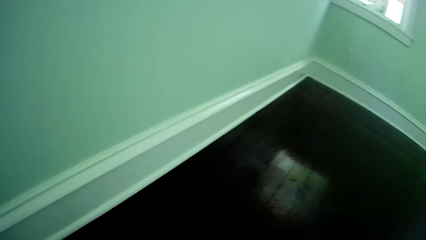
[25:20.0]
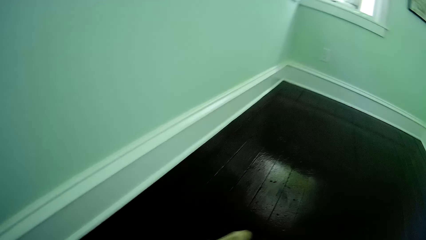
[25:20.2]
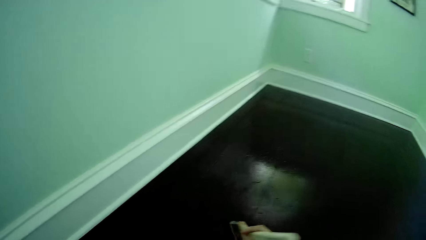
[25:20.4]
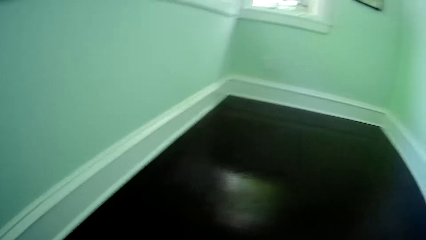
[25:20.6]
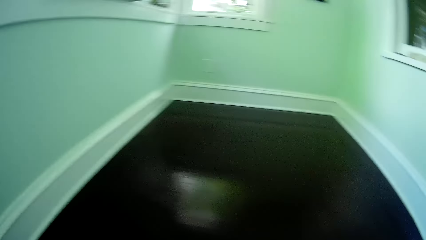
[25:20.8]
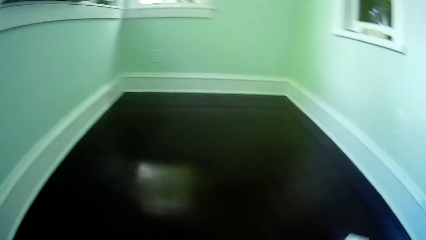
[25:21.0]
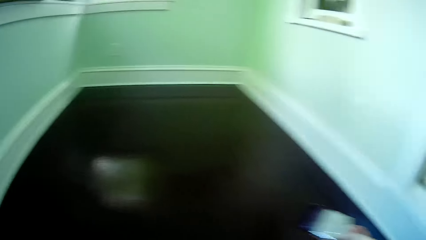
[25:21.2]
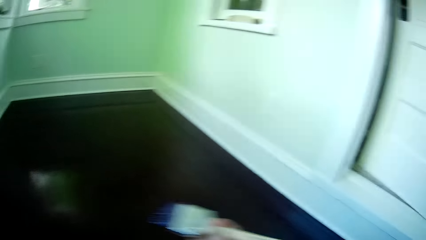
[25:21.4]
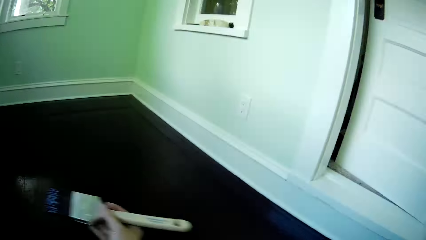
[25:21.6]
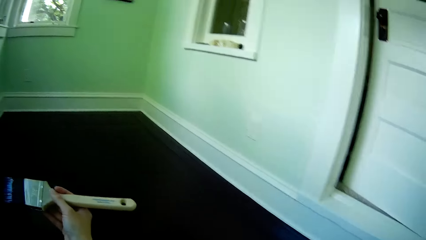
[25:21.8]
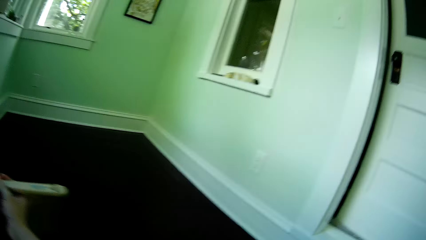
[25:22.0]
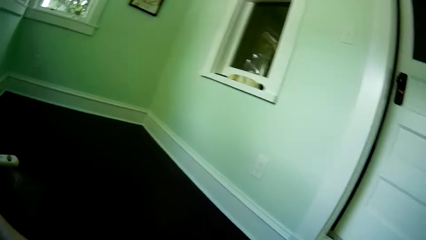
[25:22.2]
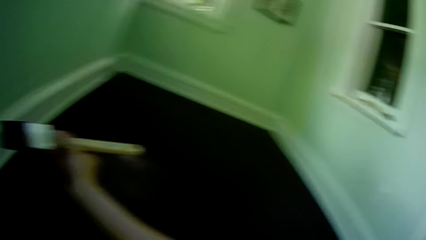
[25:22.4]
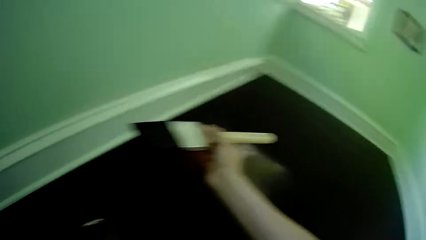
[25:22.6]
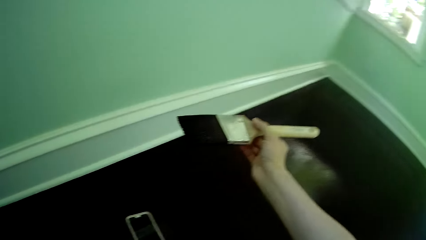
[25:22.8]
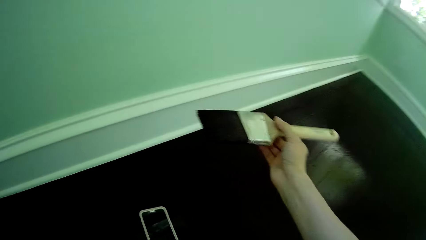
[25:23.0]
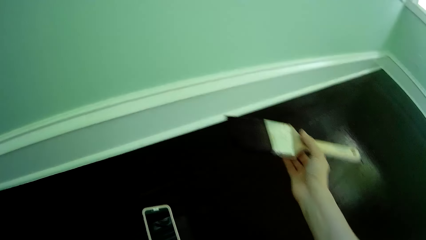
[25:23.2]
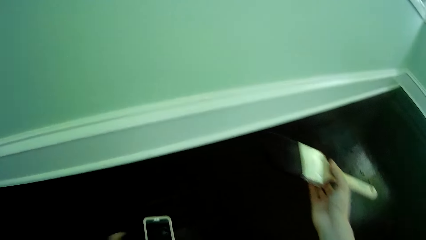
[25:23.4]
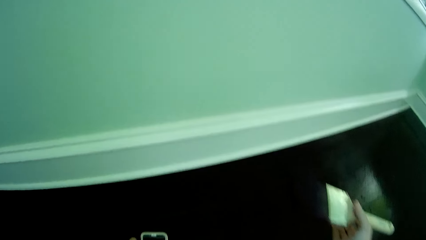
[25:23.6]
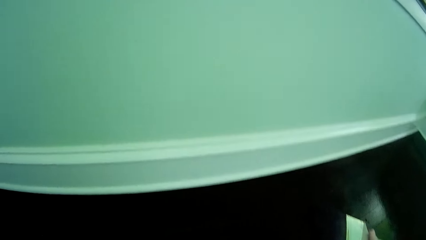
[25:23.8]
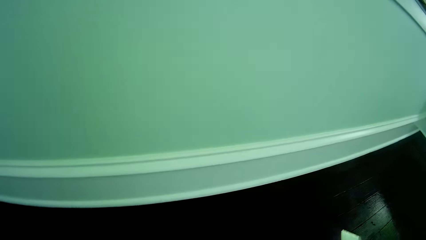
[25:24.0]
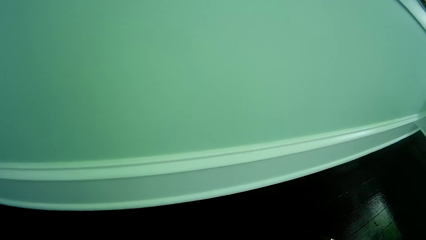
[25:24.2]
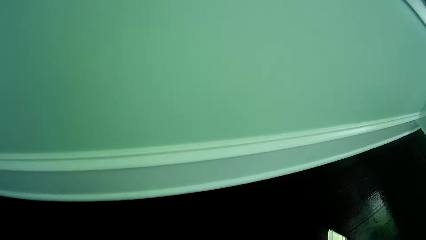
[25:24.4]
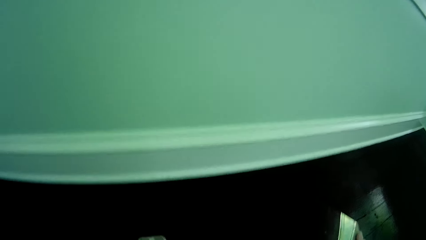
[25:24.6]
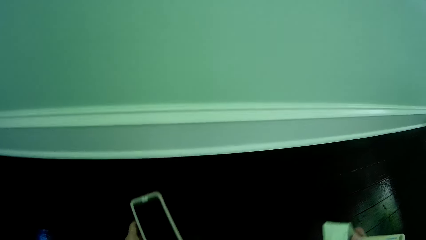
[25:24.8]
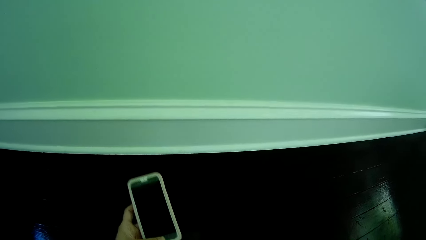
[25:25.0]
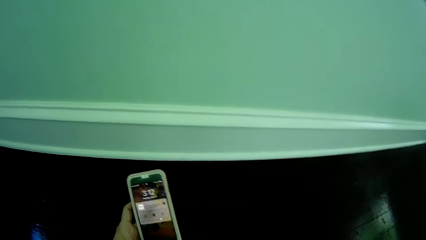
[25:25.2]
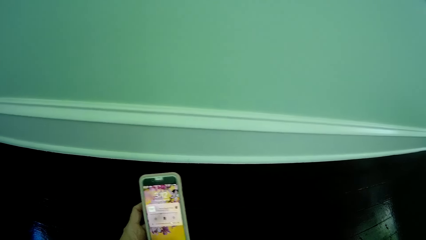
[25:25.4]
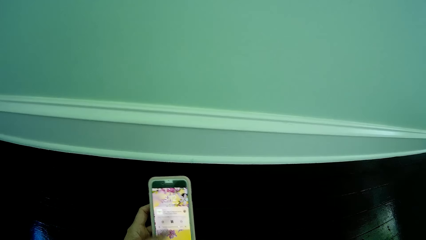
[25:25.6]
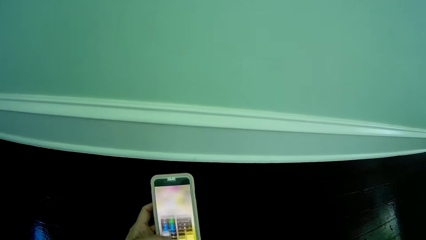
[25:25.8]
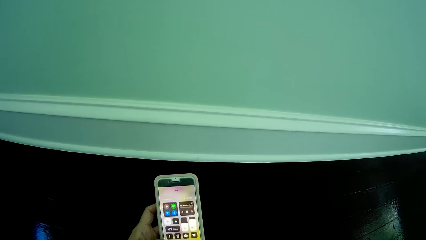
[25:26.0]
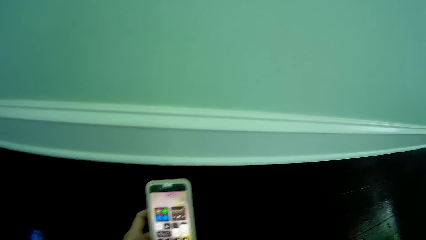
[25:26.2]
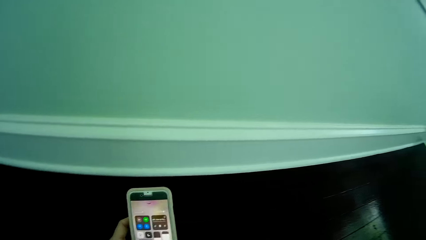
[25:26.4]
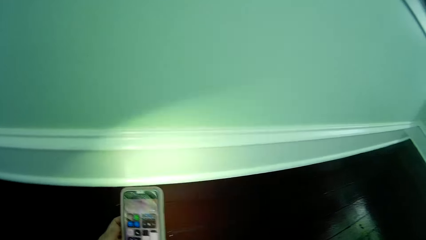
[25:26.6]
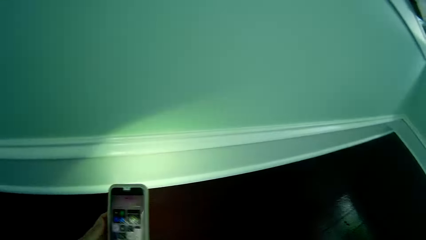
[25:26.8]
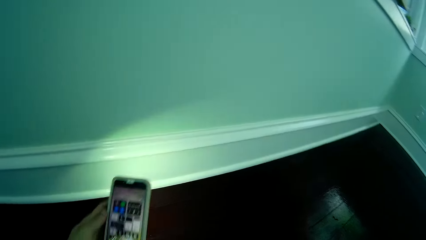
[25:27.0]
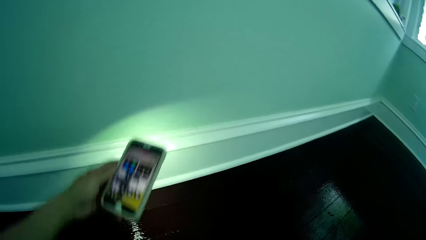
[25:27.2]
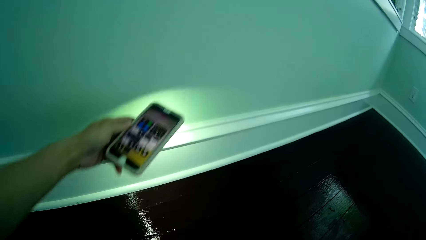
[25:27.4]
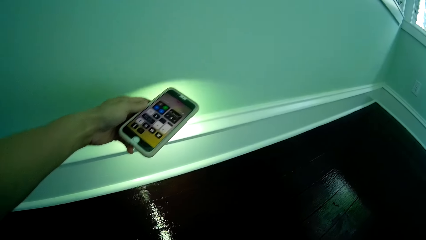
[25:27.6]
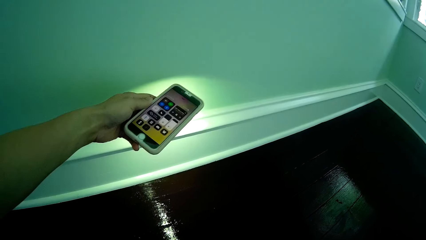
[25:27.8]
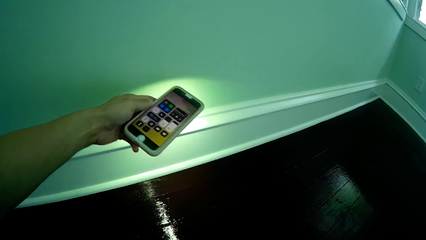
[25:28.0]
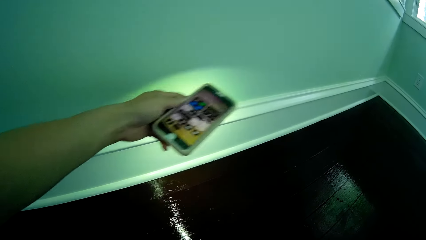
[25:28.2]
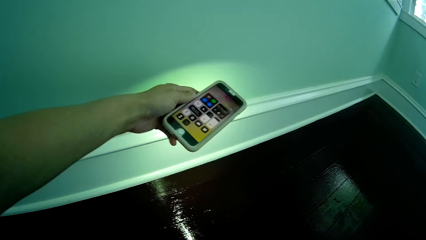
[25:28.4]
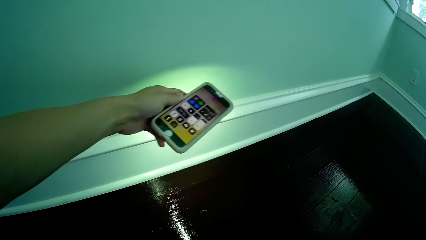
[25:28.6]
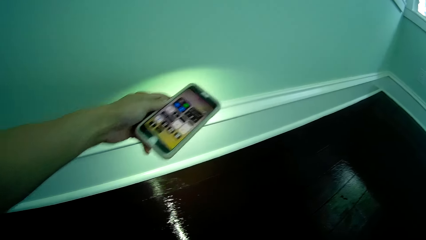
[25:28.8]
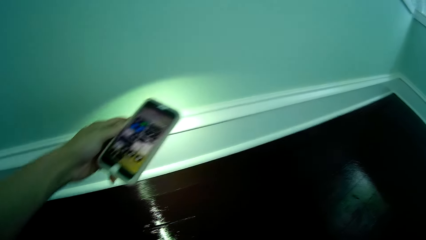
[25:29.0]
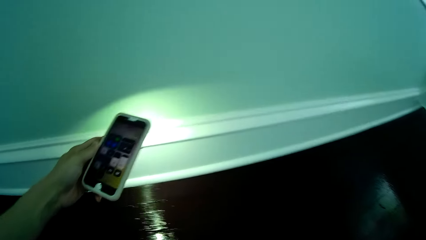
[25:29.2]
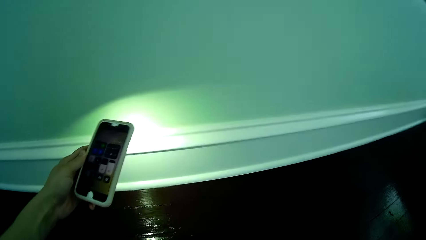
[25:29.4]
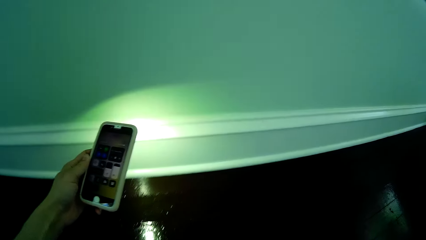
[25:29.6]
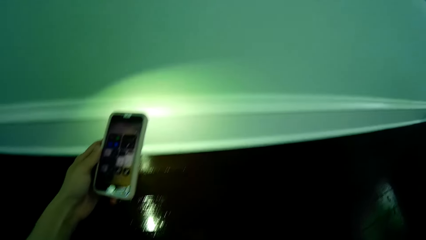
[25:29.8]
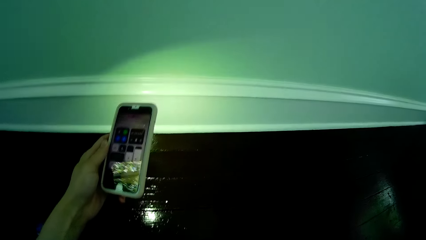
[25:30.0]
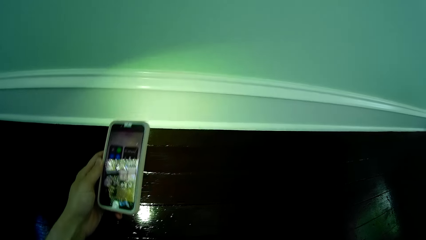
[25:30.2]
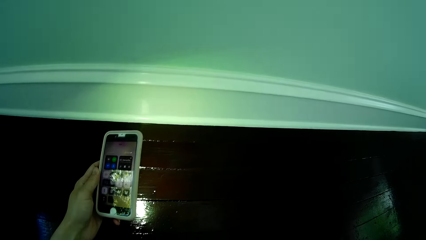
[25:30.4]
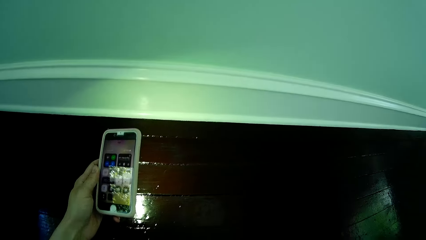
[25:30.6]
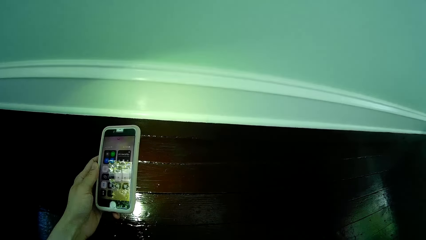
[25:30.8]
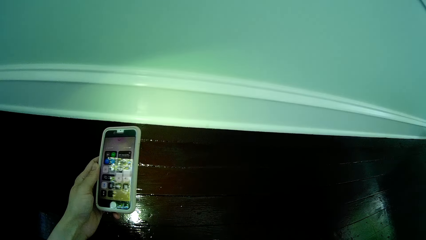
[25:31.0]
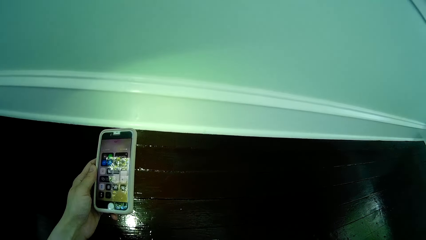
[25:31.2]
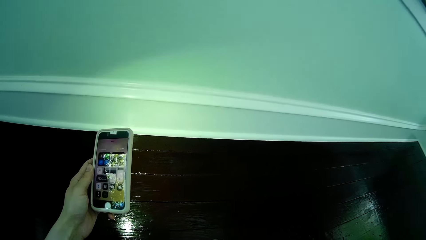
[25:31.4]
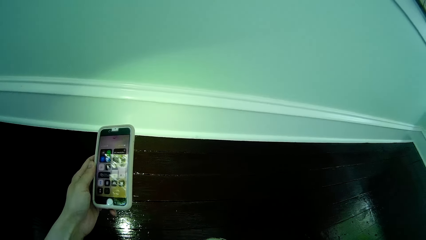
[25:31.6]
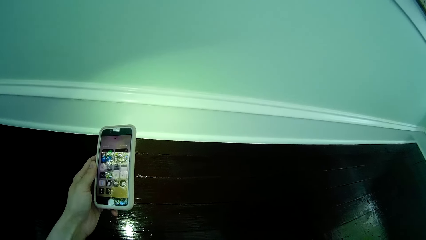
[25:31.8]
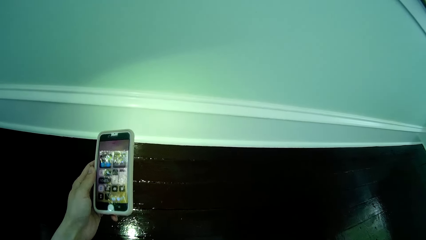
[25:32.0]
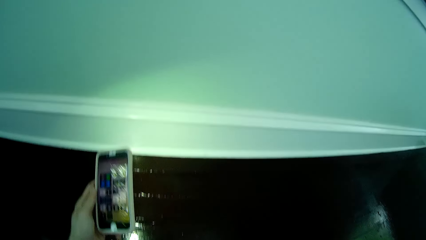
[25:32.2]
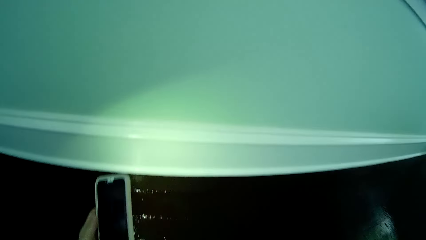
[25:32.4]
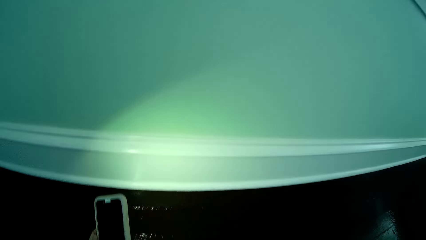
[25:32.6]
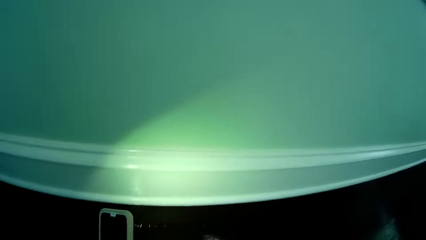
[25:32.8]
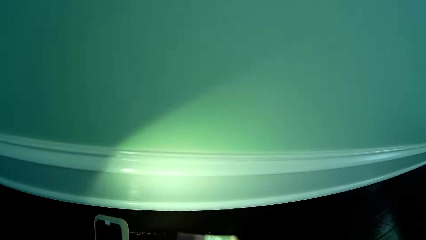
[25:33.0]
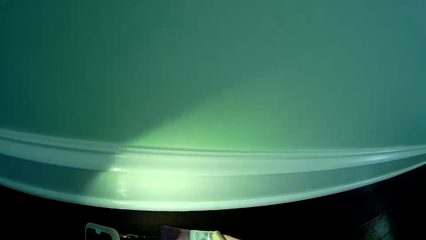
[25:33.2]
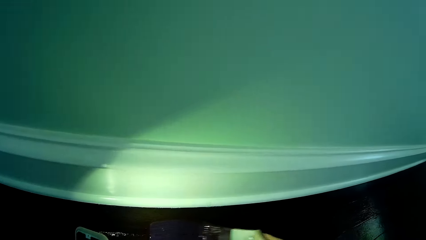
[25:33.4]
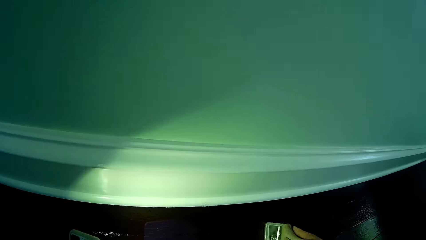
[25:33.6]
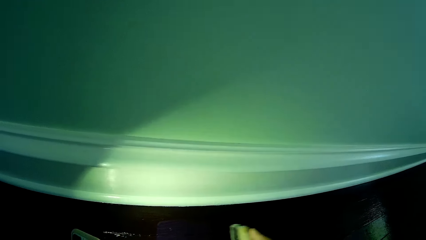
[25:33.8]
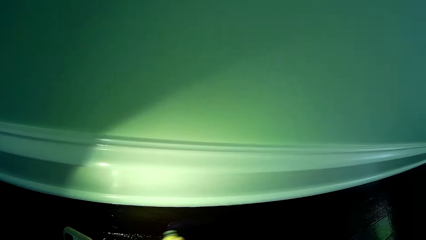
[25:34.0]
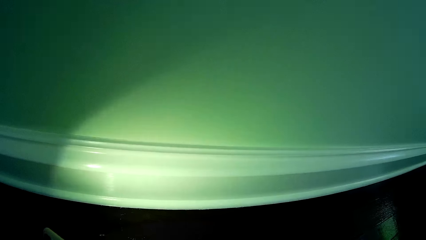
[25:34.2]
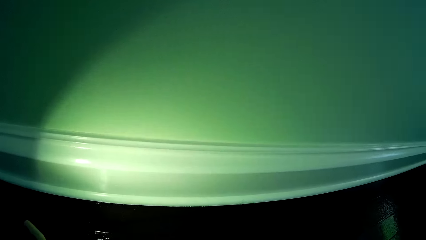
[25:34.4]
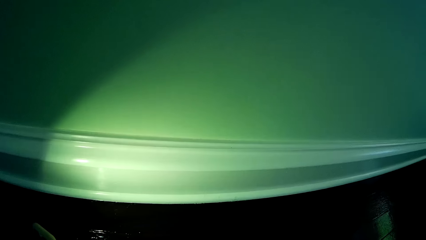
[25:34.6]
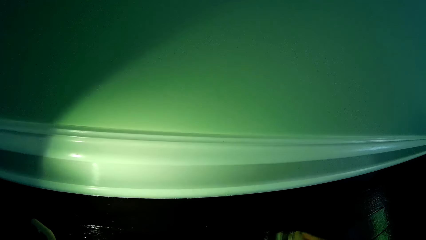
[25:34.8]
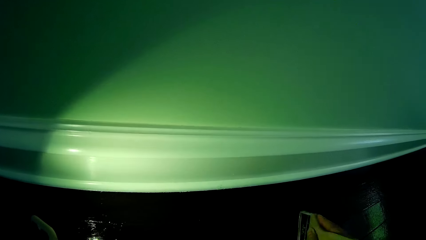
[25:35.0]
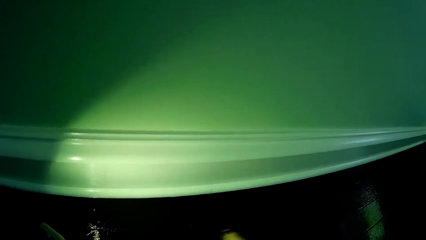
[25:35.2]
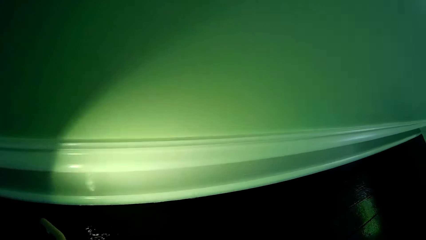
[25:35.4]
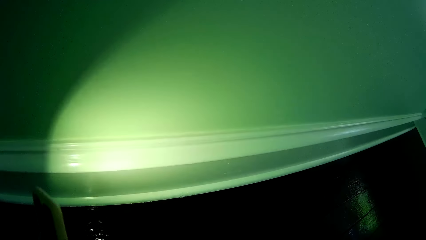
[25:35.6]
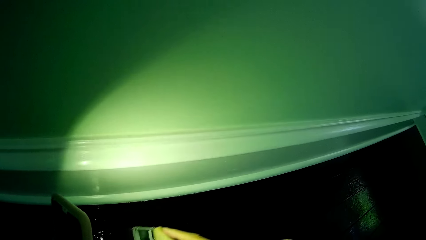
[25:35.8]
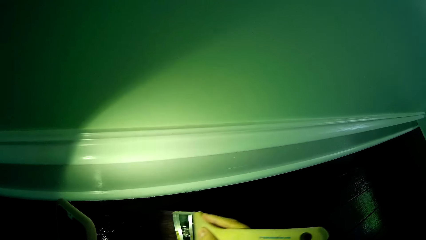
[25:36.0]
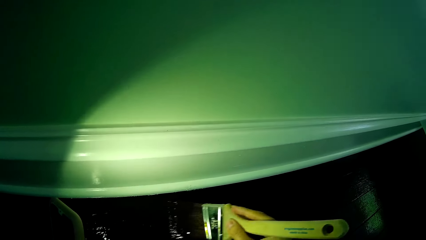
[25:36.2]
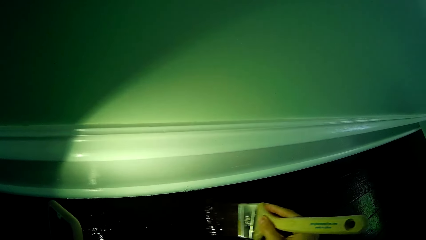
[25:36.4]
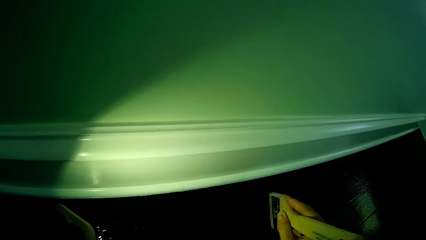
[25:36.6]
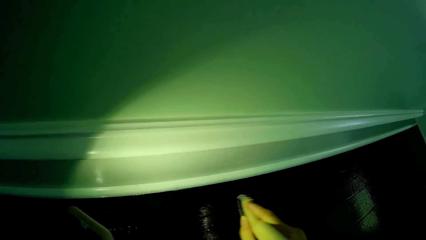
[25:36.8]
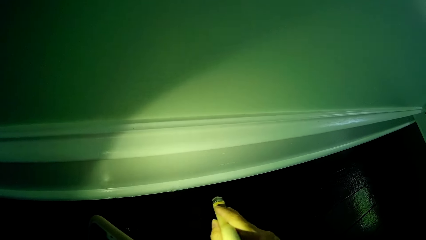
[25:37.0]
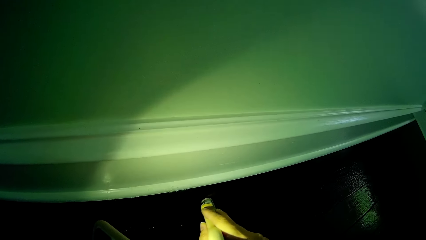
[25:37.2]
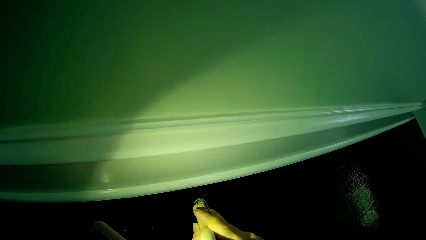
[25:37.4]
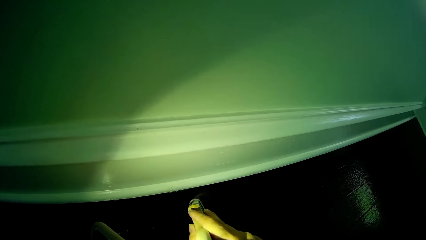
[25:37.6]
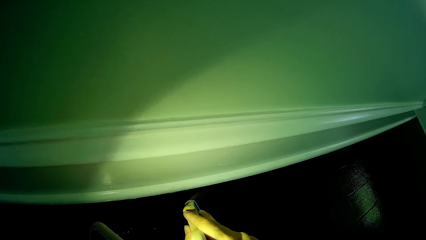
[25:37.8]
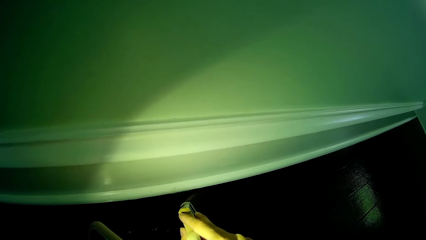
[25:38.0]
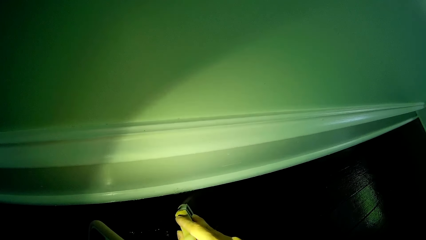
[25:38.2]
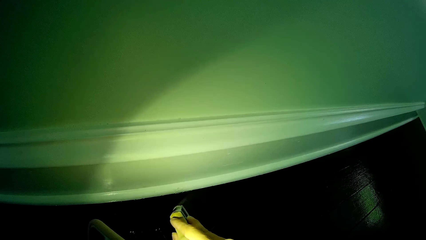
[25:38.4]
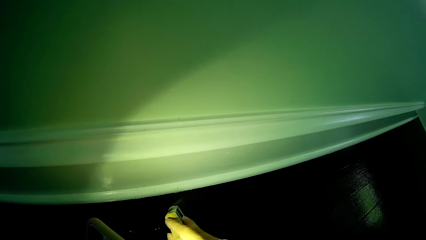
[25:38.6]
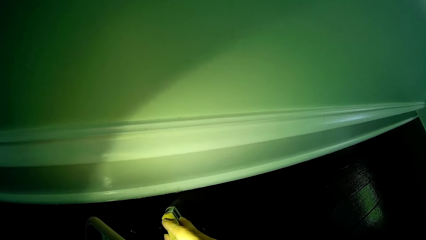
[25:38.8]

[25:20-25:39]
The camera wearer raises her right hand. She holds her phone. She picks up the phone on the floor with her left hand. She turns on the torchlight of the phone with her left hand. She torches the floor. She paints the floor with the brush in her right hand.
